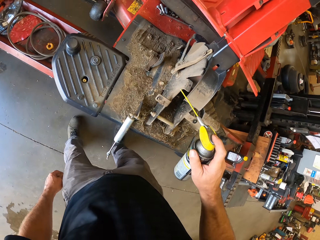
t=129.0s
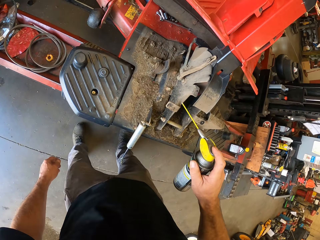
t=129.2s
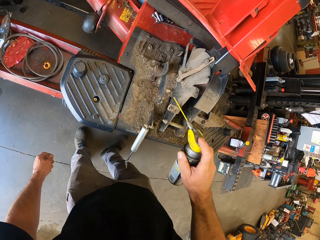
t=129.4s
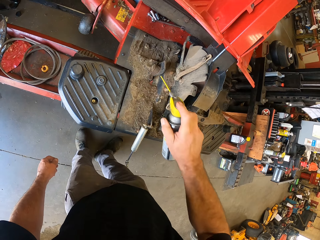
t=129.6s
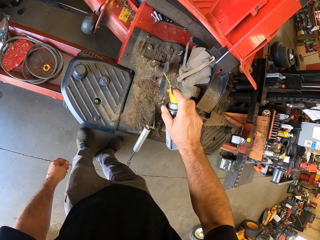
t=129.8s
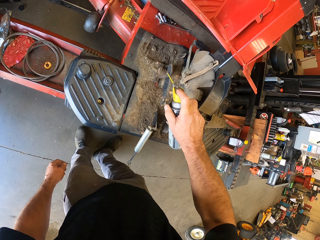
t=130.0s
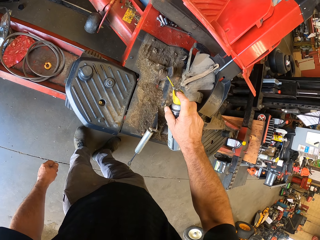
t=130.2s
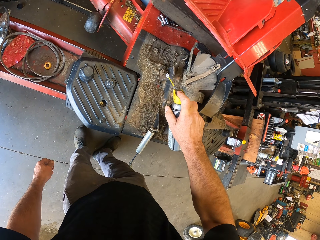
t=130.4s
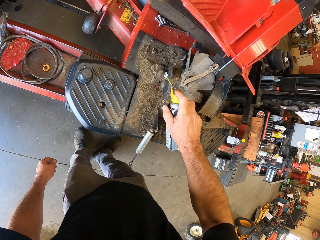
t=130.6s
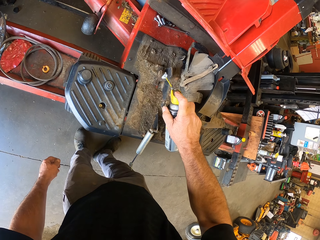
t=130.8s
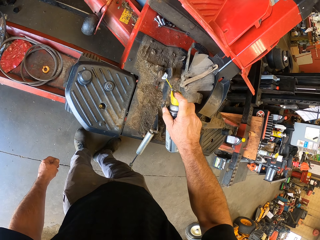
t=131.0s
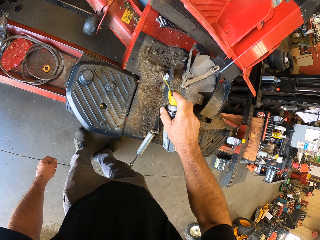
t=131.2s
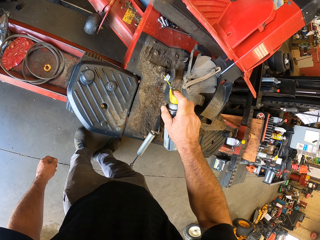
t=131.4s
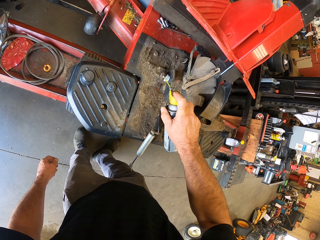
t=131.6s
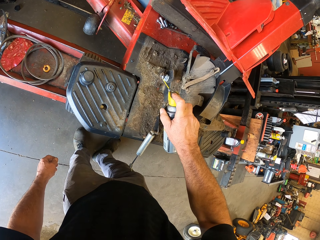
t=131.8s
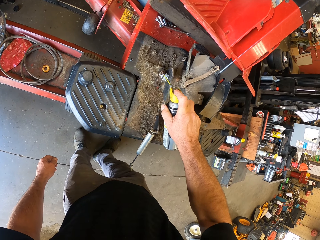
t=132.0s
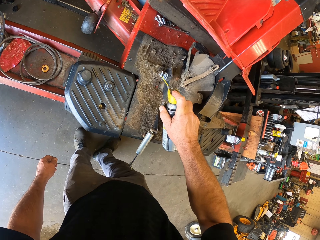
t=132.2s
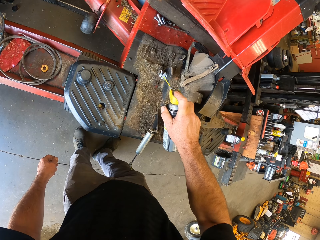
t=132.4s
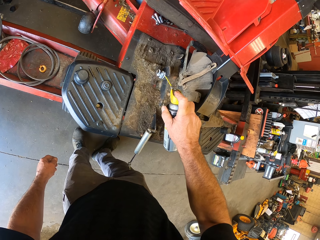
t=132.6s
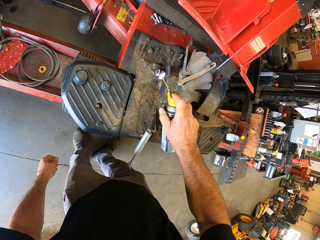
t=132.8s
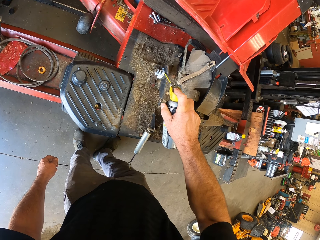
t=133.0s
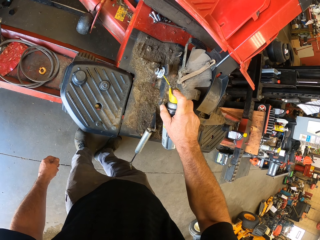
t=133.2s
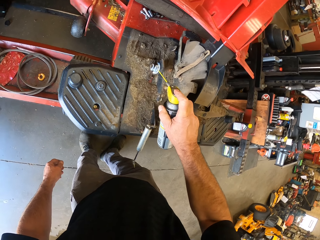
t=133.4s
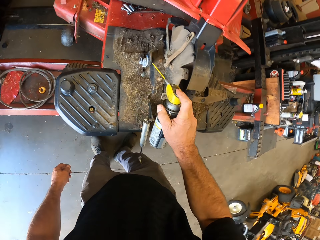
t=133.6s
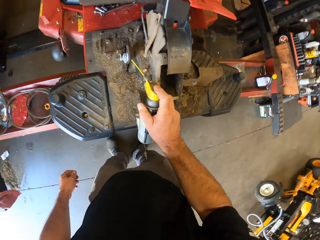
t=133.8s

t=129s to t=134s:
The camera wearer sprays another side again.

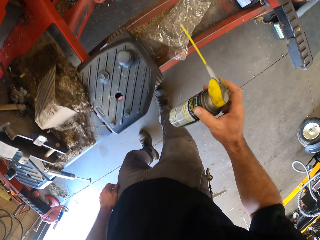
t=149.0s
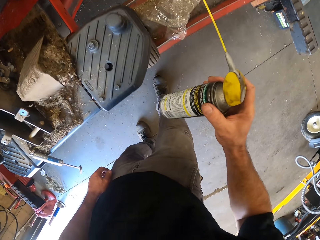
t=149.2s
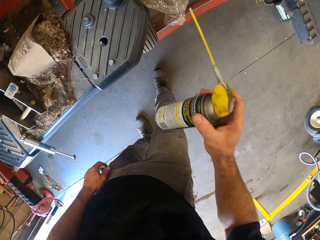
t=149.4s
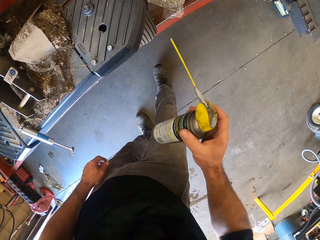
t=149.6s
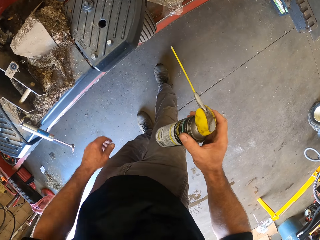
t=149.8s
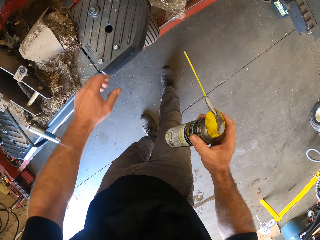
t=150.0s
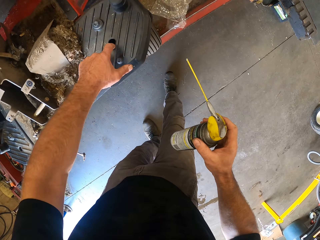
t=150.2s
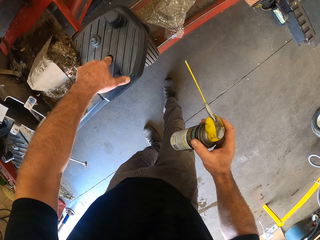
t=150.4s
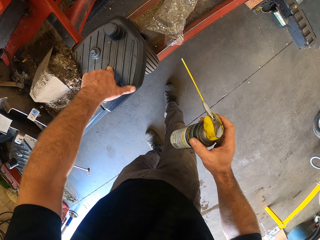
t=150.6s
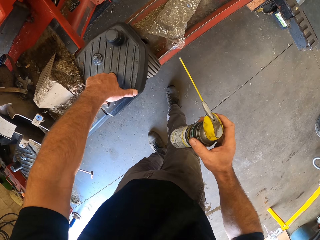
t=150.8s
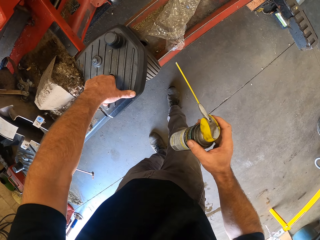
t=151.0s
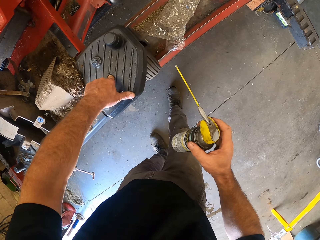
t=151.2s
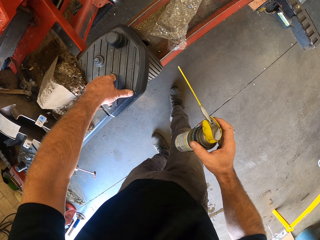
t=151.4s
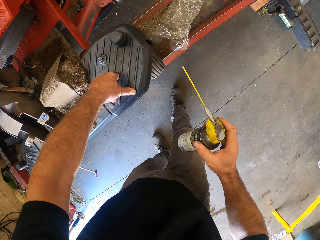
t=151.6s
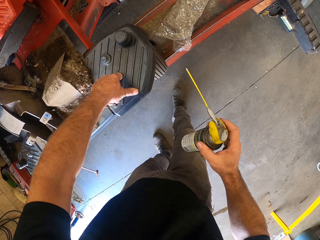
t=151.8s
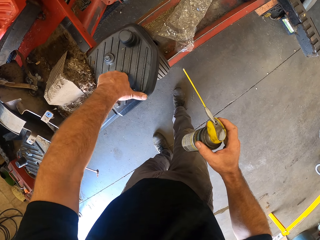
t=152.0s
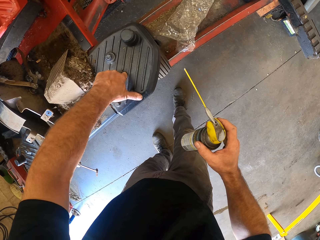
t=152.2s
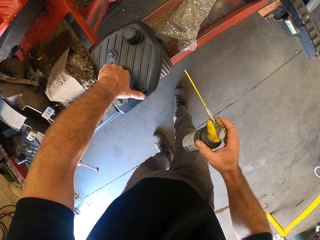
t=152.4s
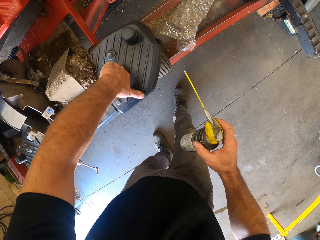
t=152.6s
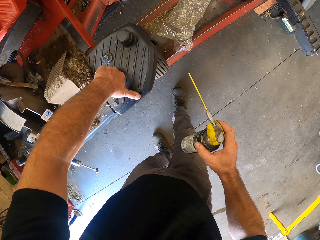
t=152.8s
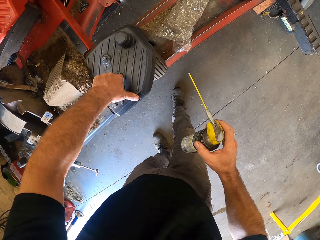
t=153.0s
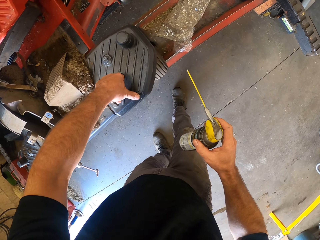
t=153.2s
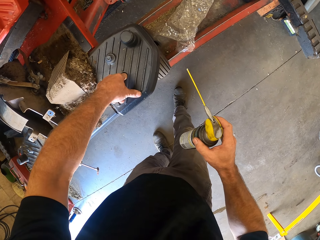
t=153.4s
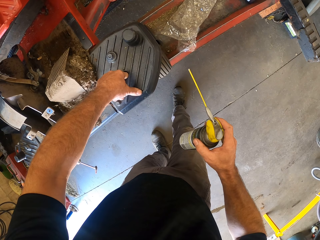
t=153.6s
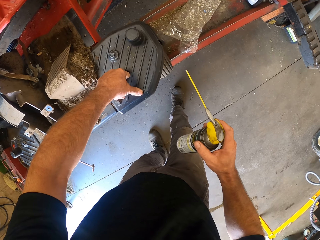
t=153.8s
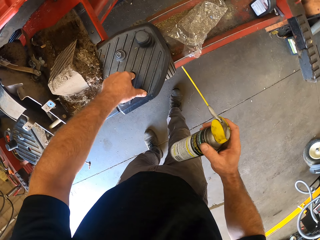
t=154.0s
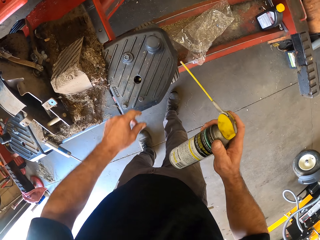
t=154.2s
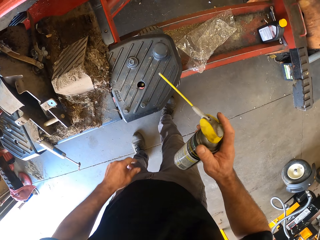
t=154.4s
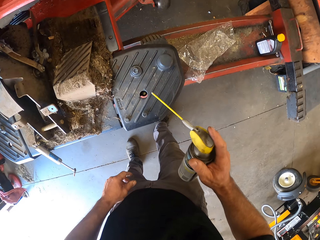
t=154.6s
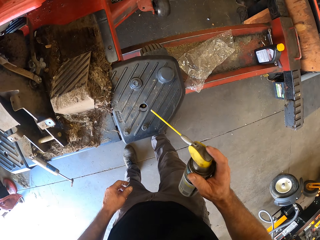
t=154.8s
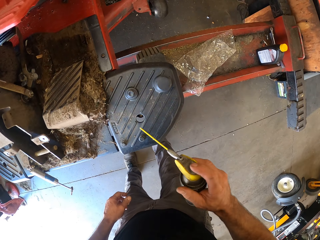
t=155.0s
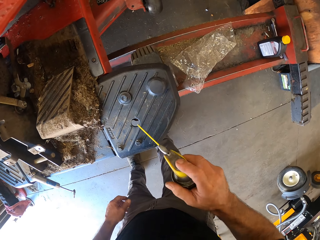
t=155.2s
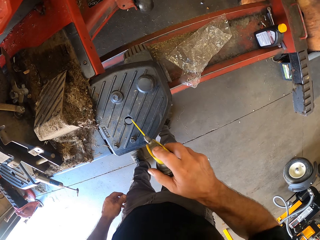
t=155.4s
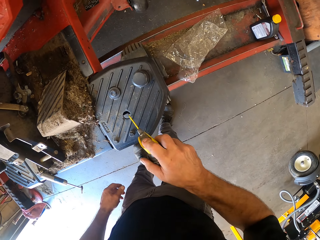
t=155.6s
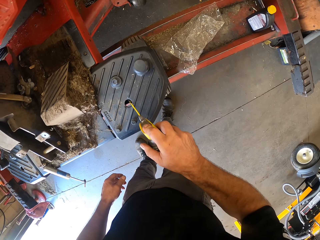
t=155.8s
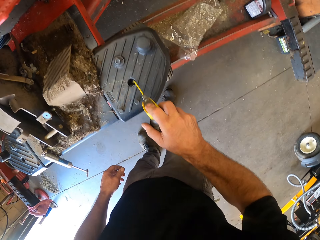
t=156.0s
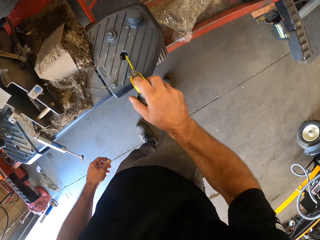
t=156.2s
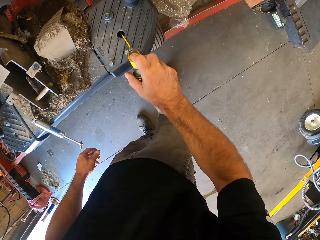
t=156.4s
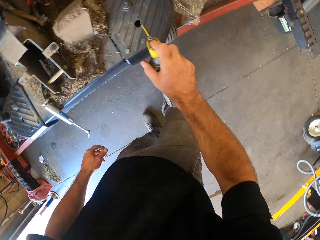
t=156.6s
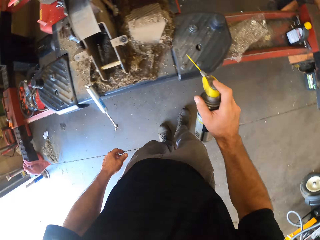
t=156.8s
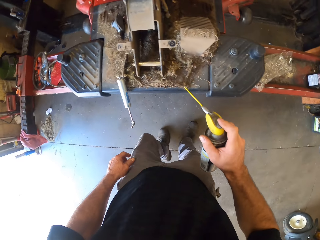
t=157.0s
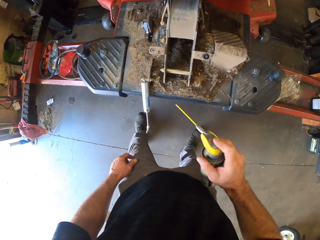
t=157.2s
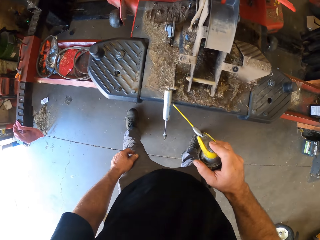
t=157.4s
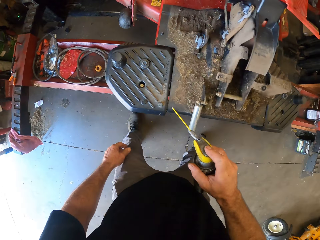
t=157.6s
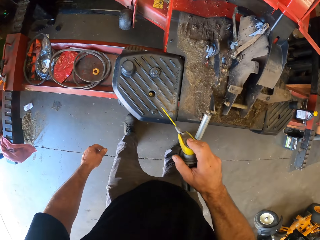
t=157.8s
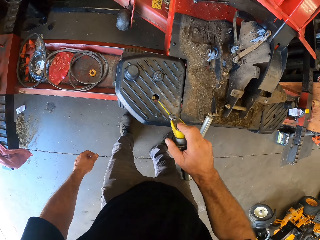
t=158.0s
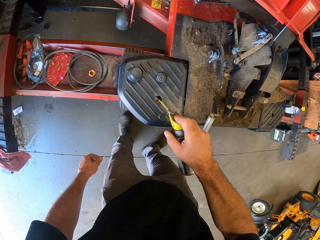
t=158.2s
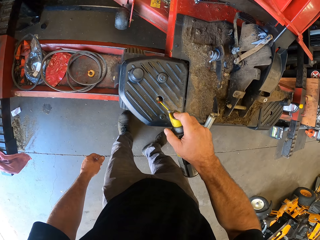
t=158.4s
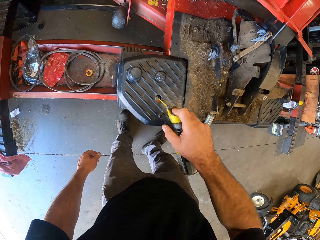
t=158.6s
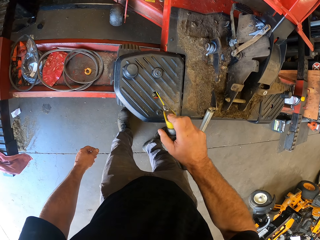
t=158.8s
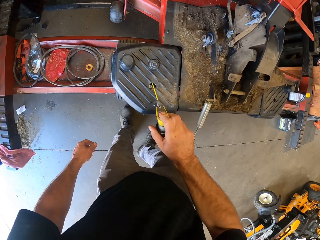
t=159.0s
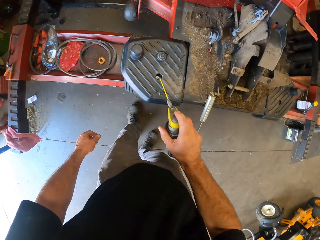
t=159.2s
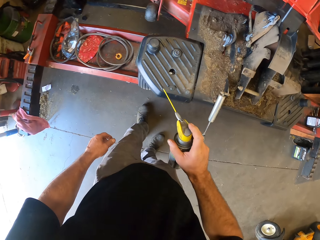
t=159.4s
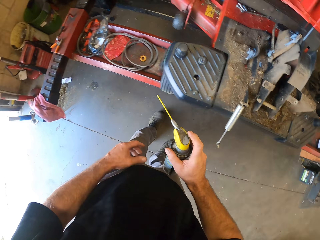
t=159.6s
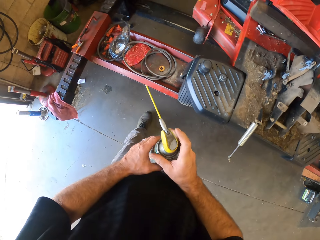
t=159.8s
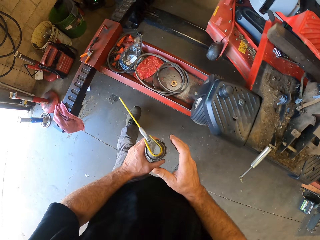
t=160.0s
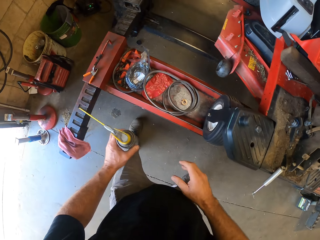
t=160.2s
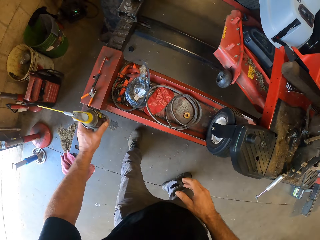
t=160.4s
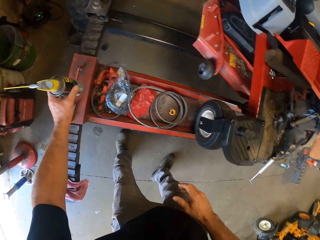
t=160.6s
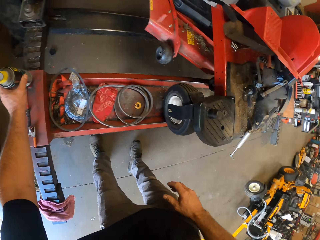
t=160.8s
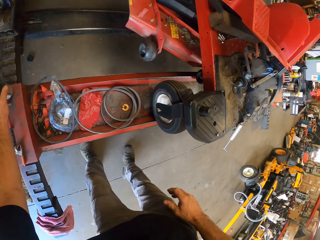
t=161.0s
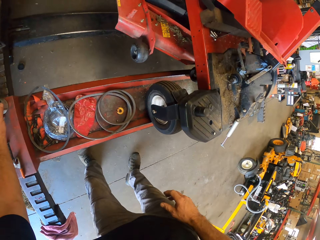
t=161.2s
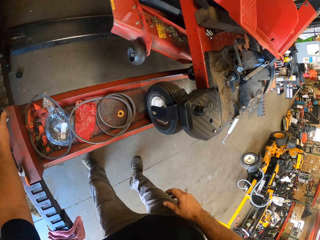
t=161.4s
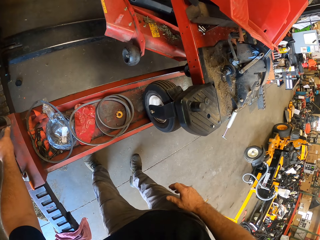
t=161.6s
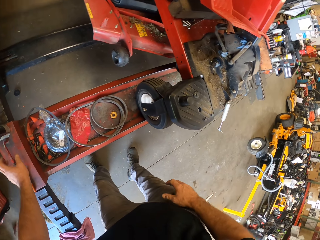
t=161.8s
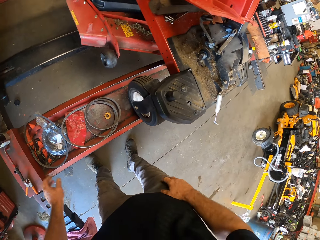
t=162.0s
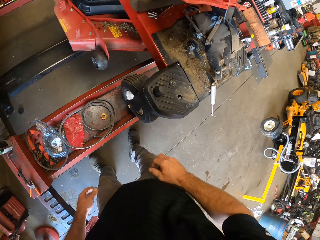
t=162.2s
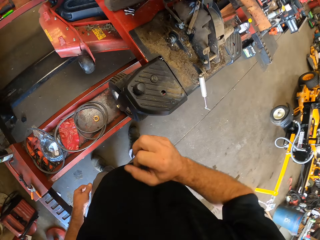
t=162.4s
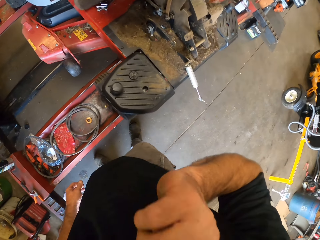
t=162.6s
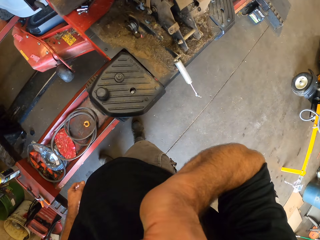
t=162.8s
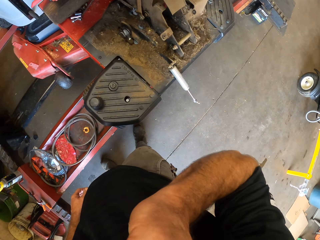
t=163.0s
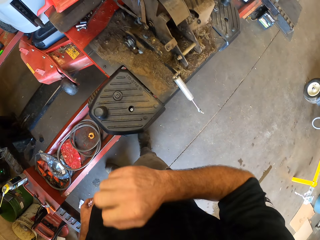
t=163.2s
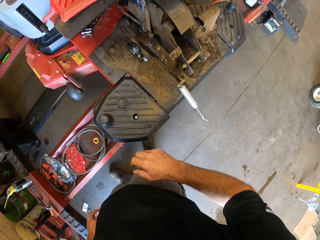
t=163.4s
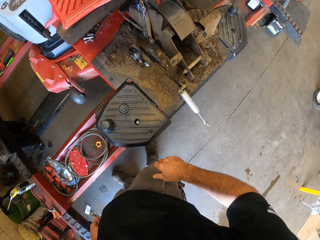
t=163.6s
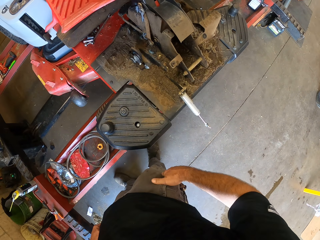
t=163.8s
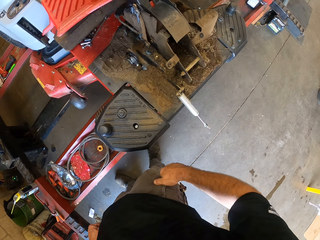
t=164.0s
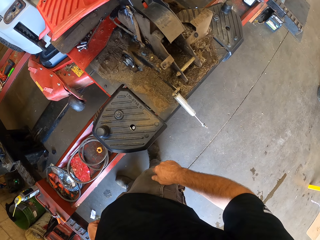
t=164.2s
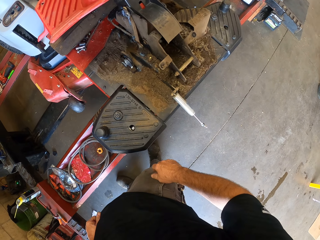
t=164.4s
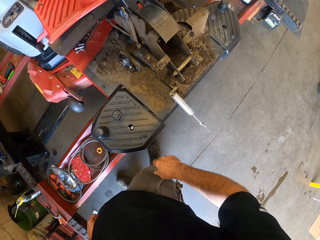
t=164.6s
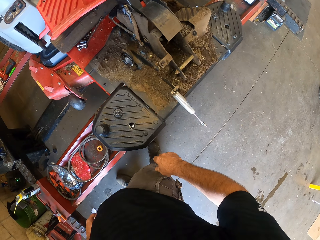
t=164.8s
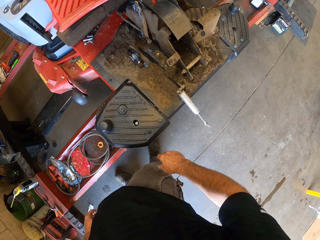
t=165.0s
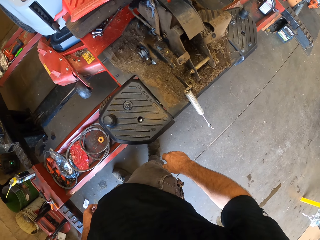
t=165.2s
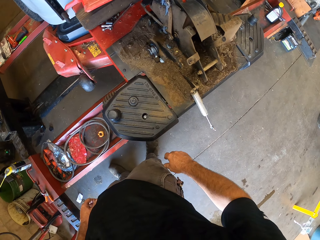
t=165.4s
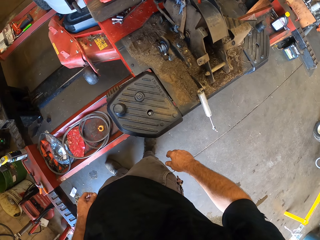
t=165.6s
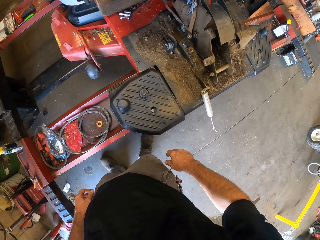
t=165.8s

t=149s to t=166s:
The camera wearer puts his left finger into a hole on the deck of the lawn mower. He touches the lawn mower pedal. He removes dirt in the lawn mower pedal. He sprays in the lawn mower pedal. He applies lubricant in the hole. He sprays the other lawn mower pedal. He passes the can of lubricant from his right hand to his left hand. He puts spray on the lawn mower. He drops the can of lubricant on the autolift. He raises his right hand towards his face. He lowers his right hand.
